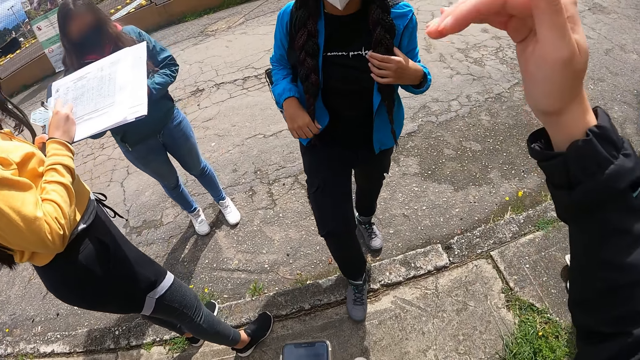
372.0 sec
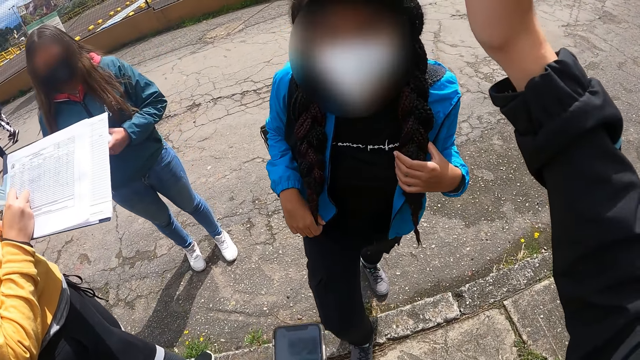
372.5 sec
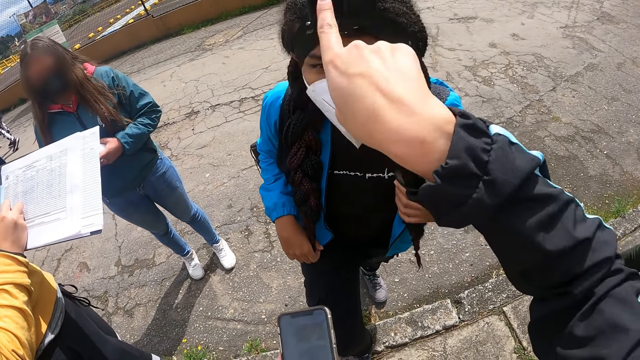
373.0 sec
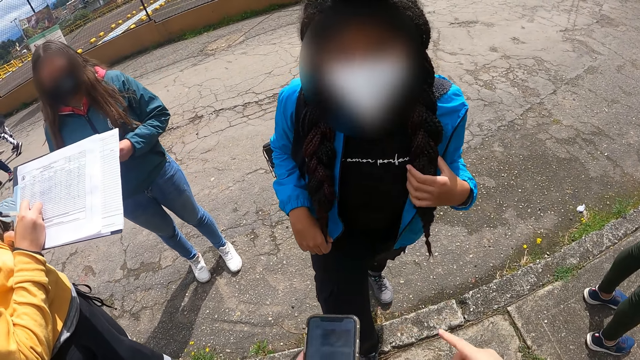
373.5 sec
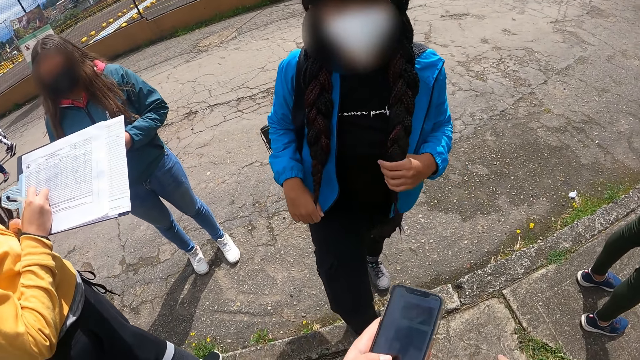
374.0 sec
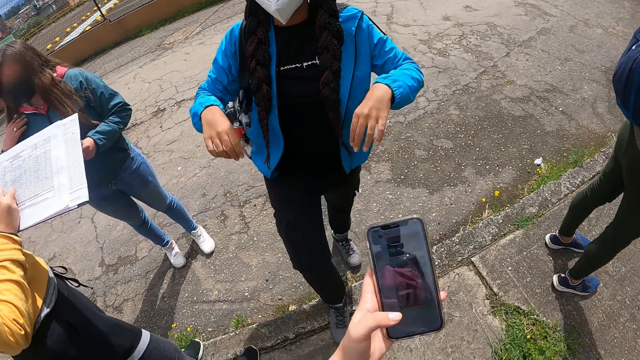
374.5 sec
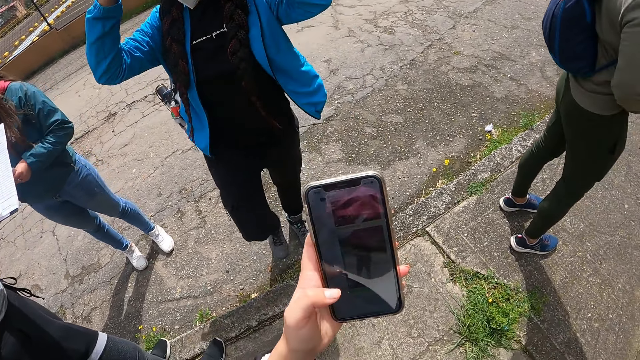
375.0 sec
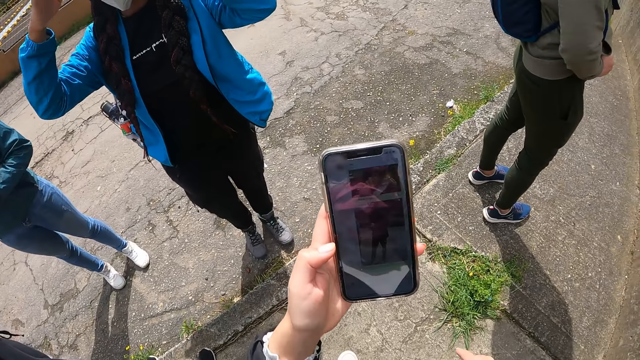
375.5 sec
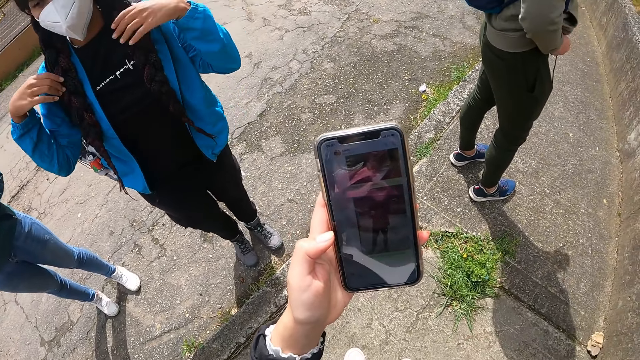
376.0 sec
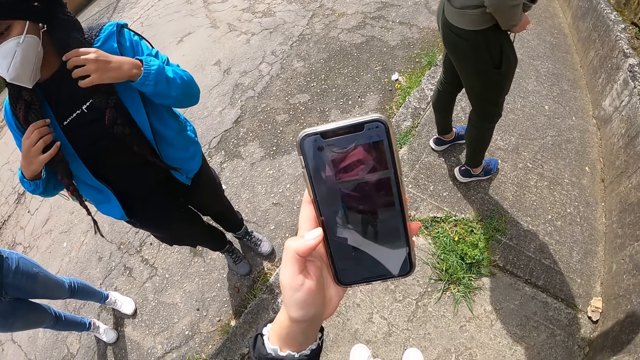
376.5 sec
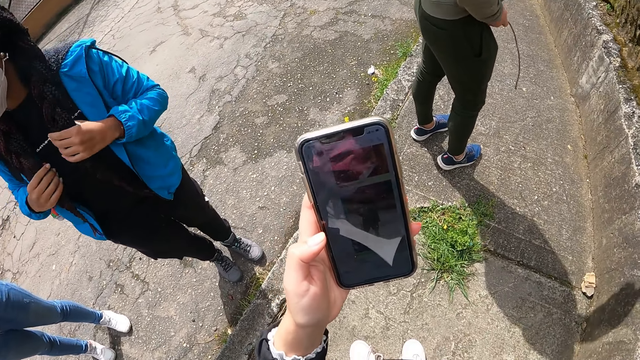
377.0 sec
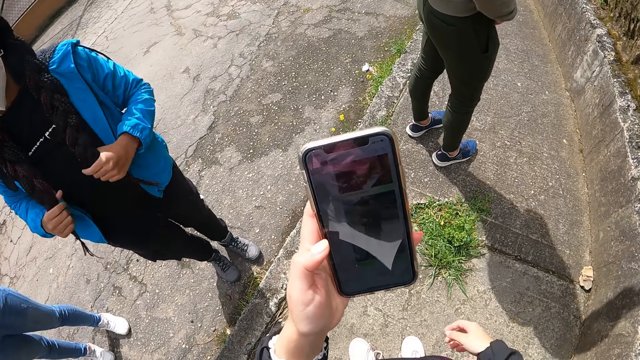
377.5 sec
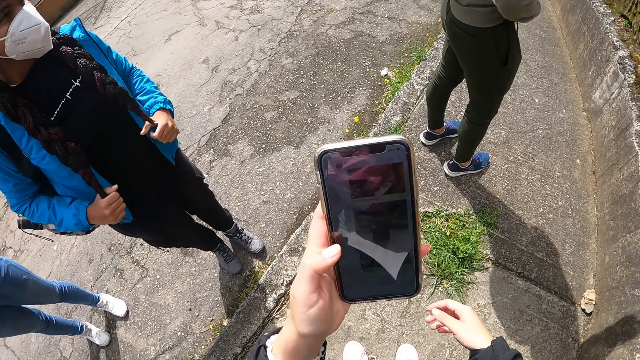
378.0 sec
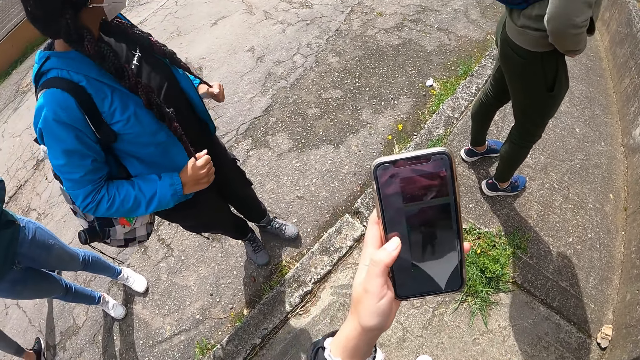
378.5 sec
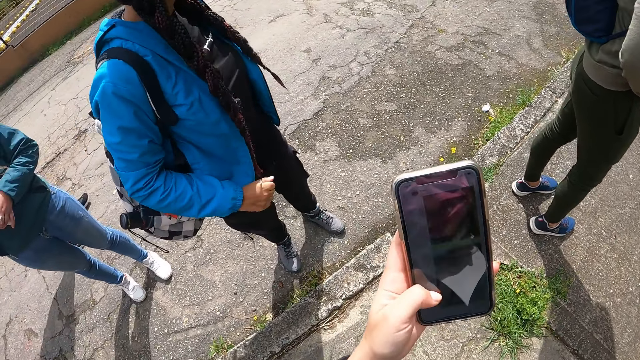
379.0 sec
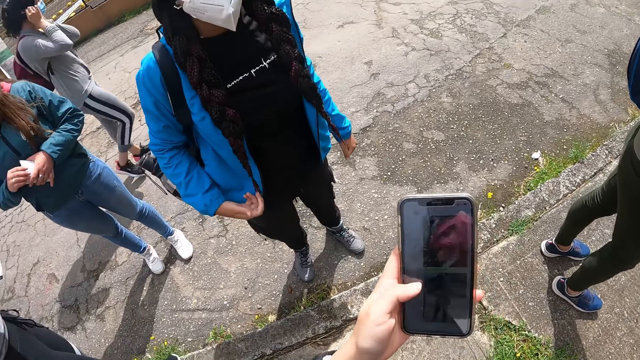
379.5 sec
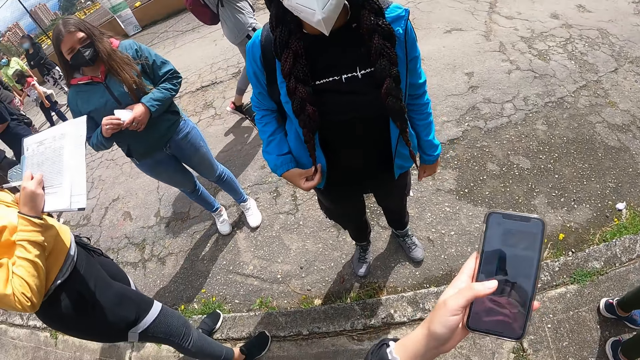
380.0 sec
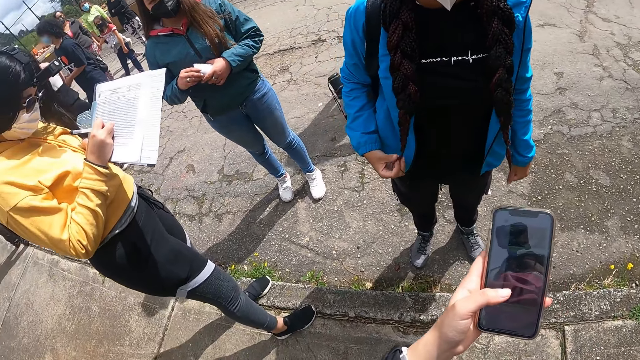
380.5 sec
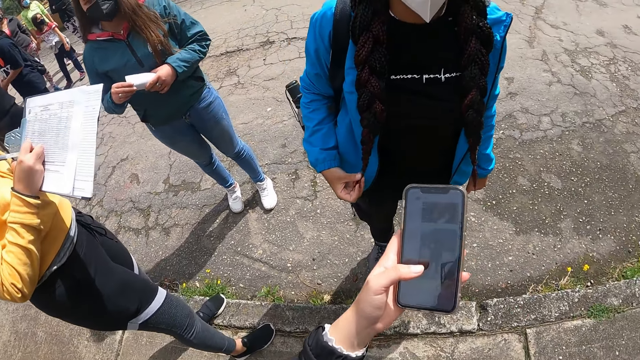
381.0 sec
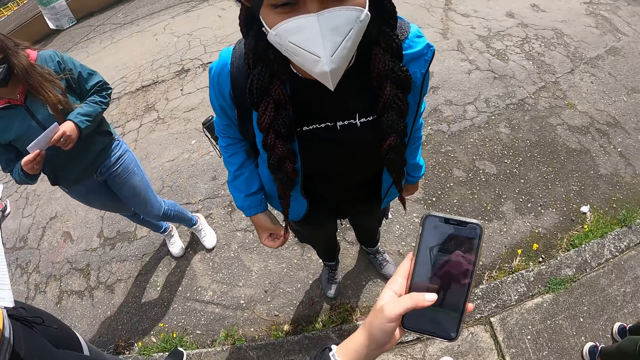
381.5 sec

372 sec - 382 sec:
The camera wearer interacts with a lady. She holds a phone. She stares at the phone. She operates the phone with her left hand. She operates the phone with her left hand again. She scrolls the phone.

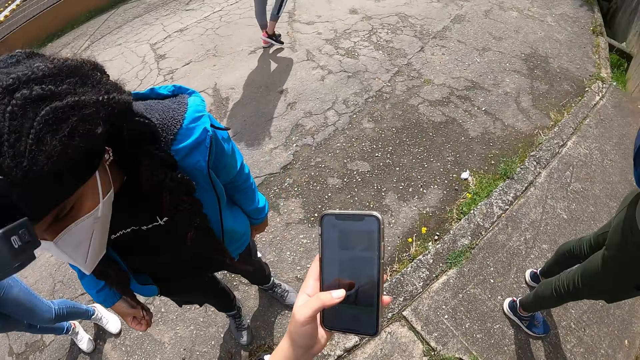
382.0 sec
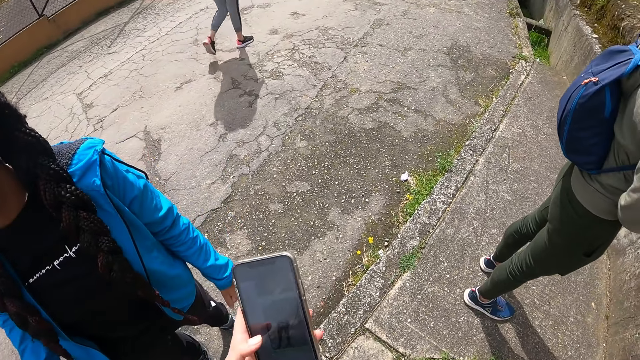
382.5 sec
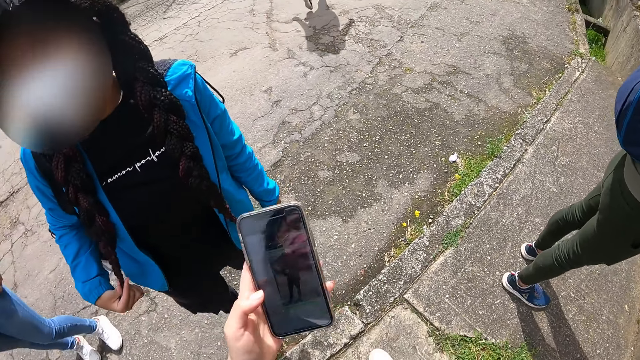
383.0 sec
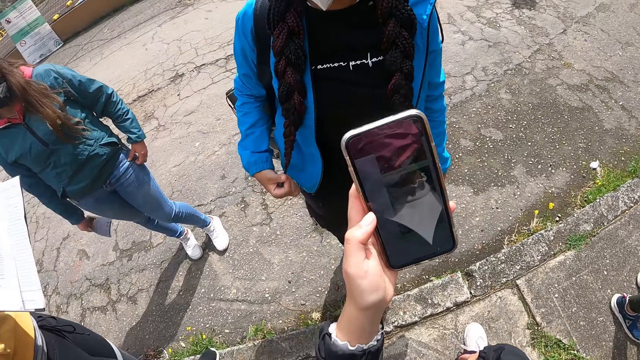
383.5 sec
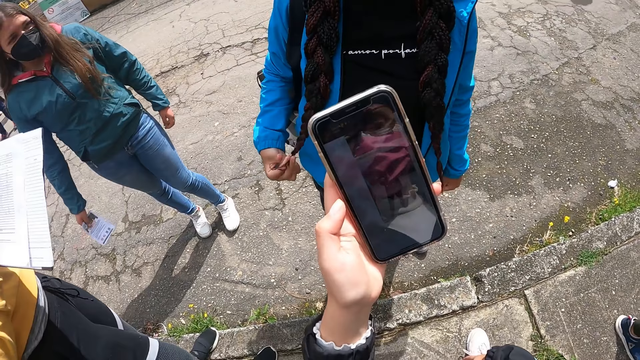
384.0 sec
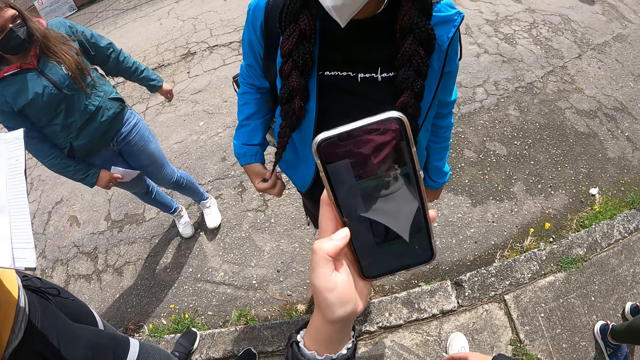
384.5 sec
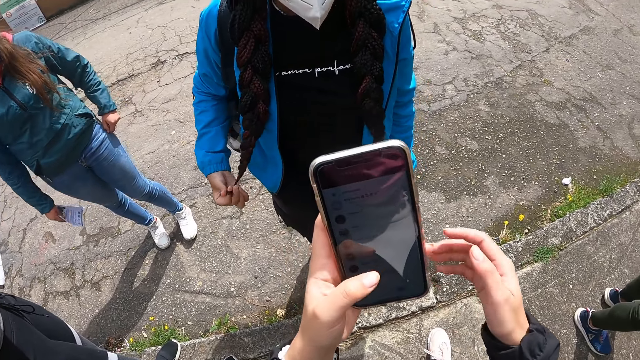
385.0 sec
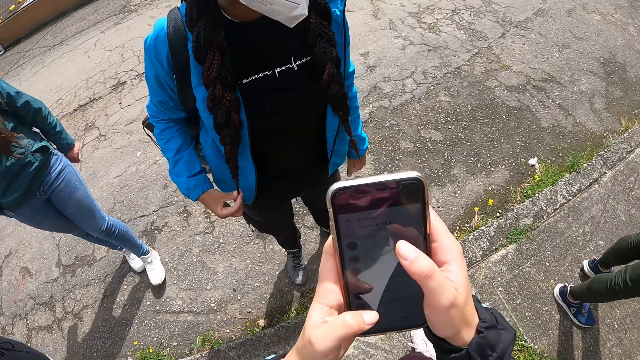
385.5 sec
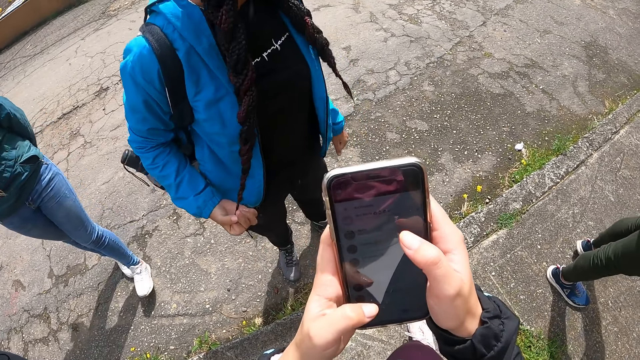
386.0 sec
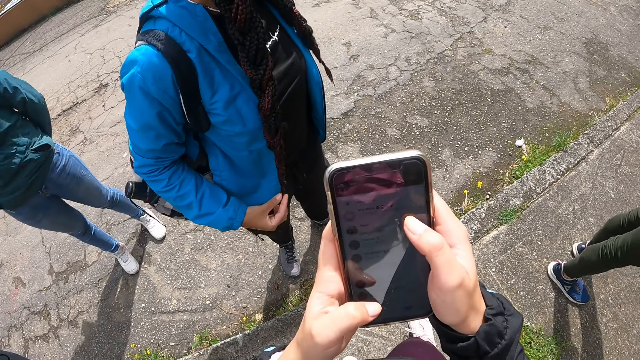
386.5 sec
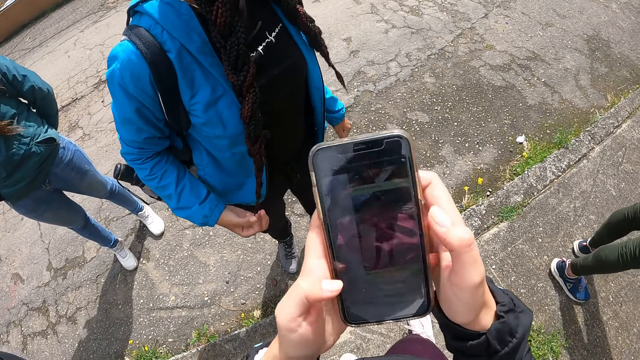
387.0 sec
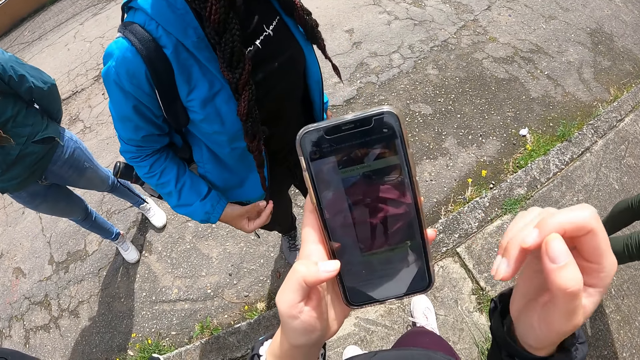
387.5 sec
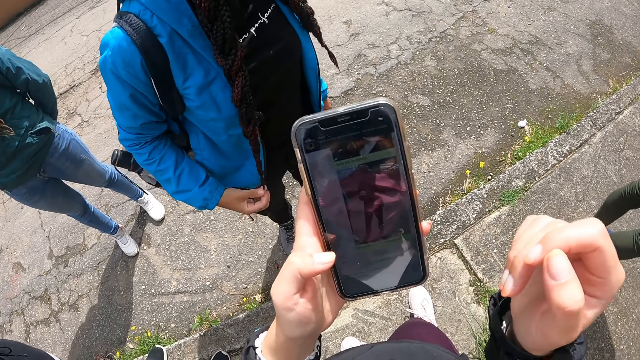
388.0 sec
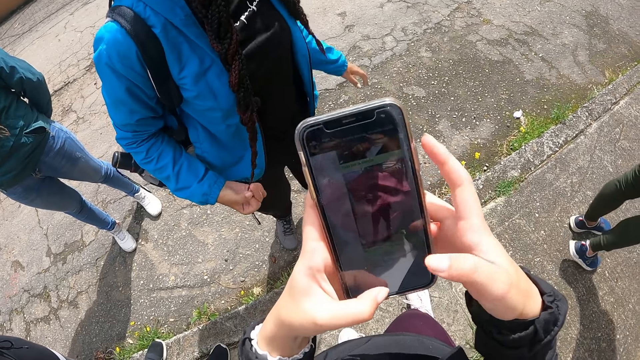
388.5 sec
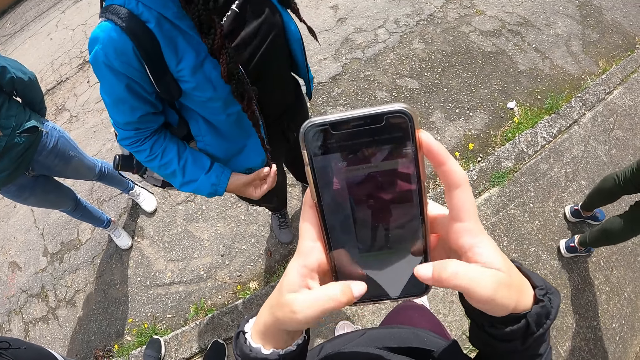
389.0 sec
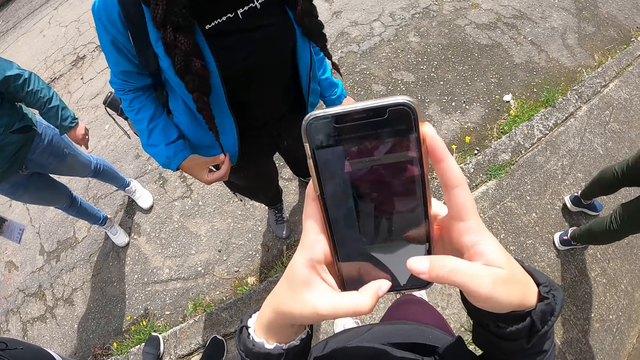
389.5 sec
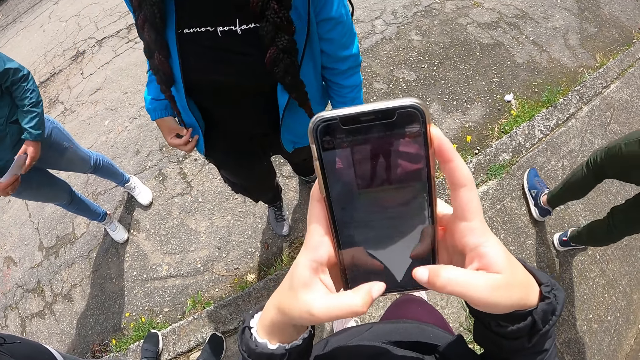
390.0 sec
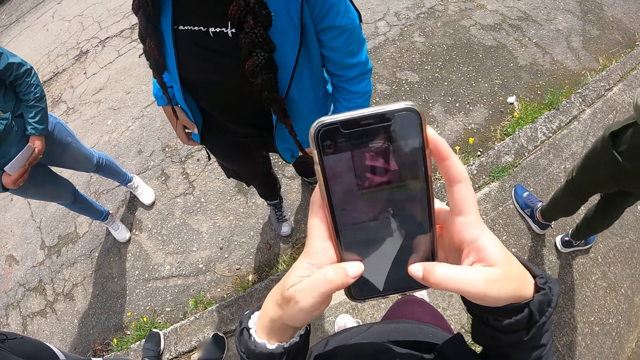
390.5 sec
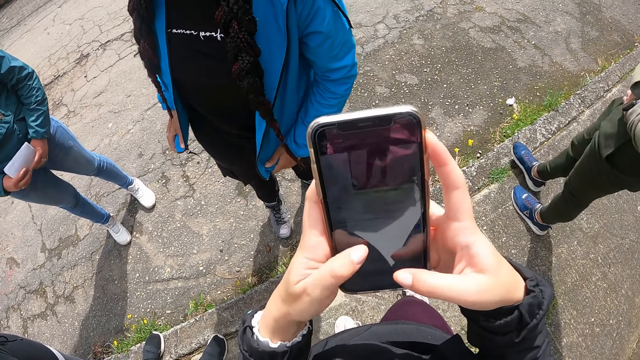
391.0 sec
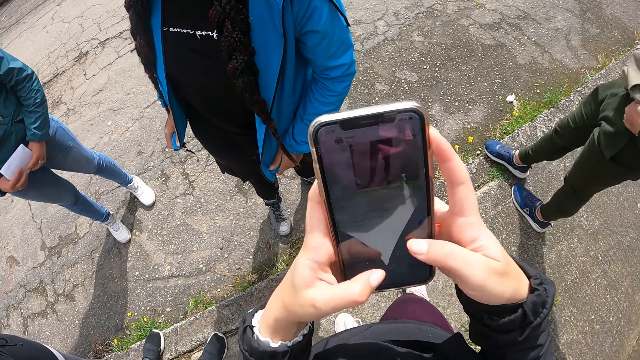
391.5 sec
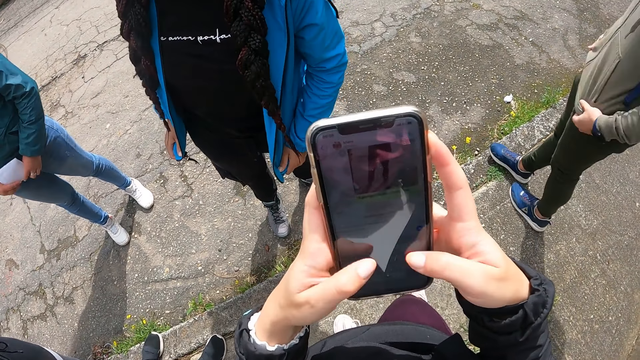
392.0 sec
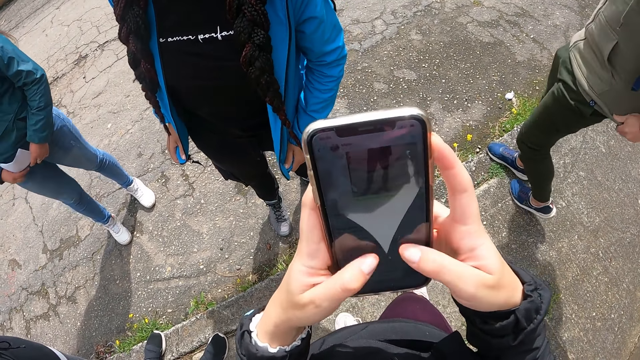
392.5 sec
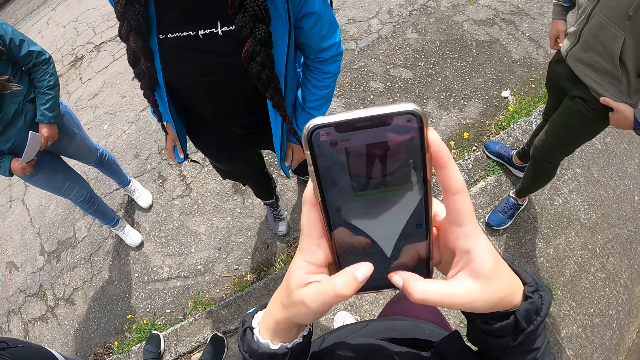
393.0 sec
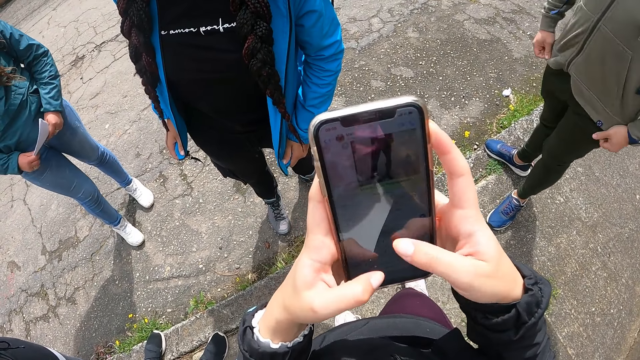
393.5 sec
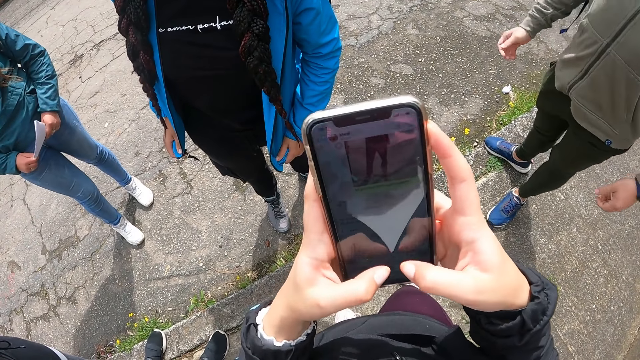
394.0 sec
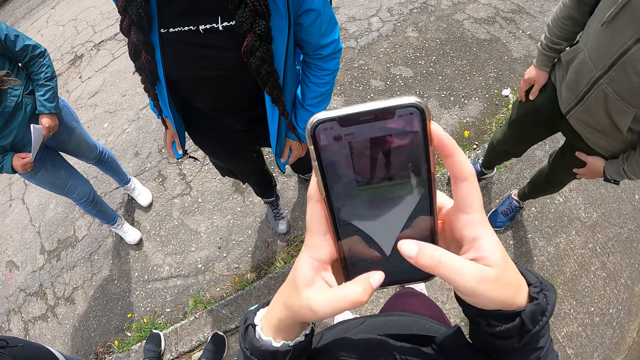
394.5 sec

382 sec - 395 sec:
The camera wearer looks around. She scrolls the phone. She operates the phone with her hands. She scrolls the phone. She types on the phone. A man pulls his hoodie with his hands.
